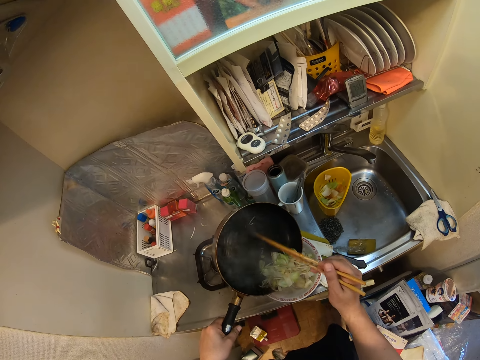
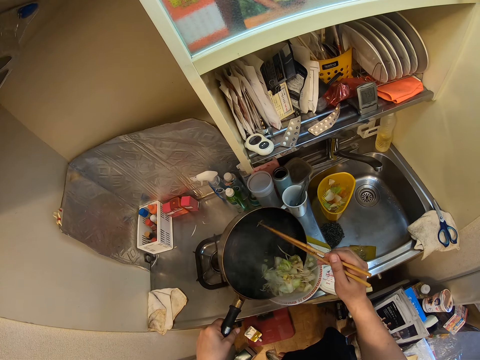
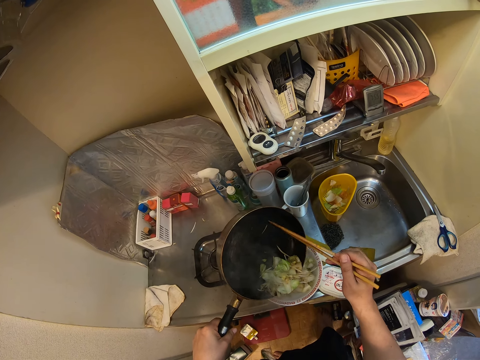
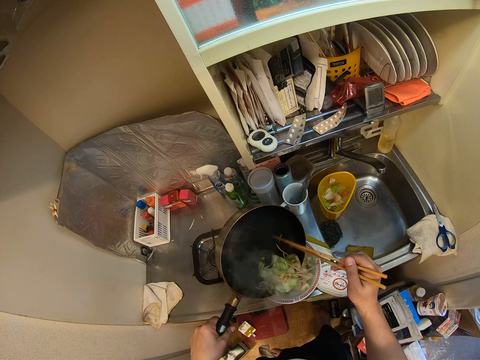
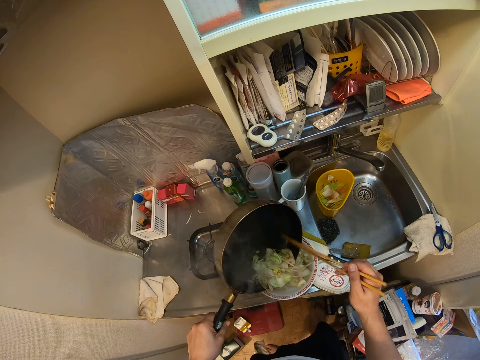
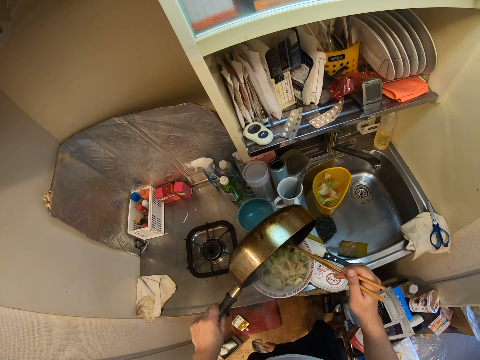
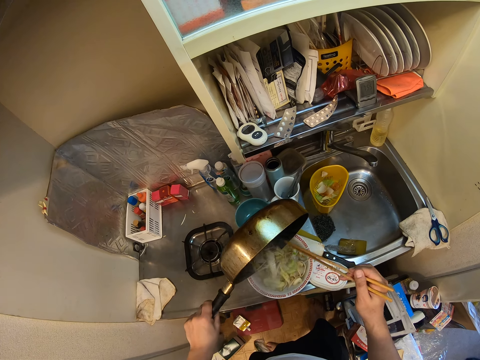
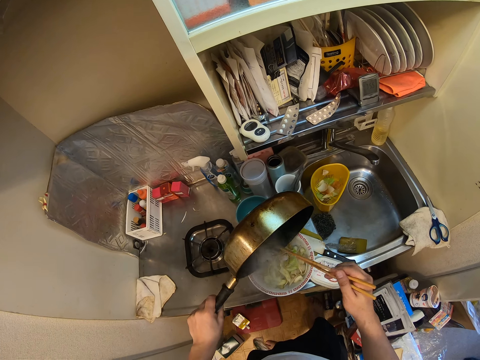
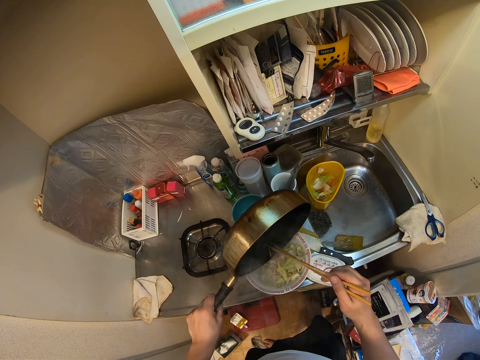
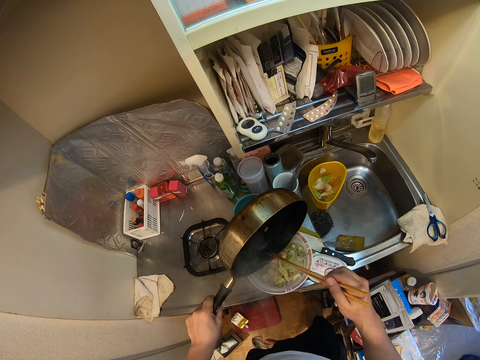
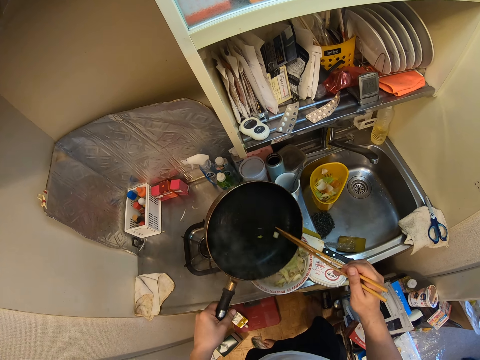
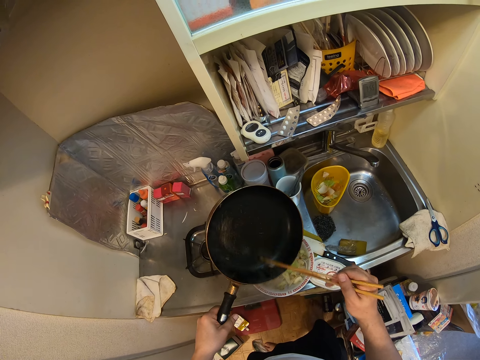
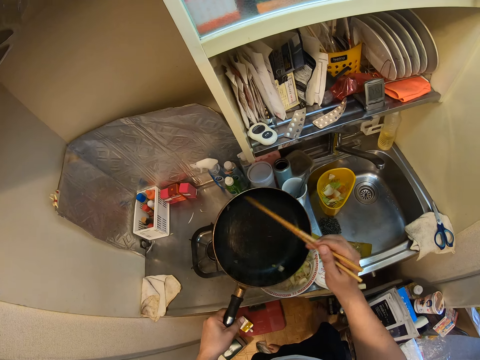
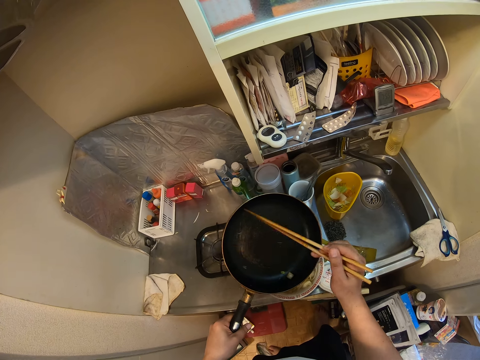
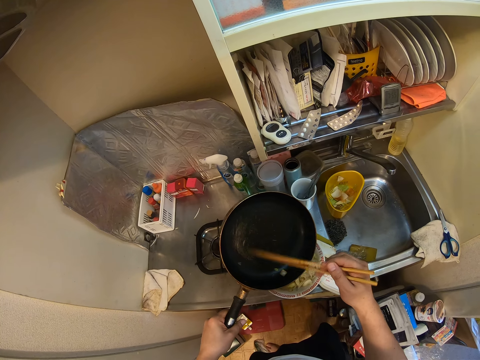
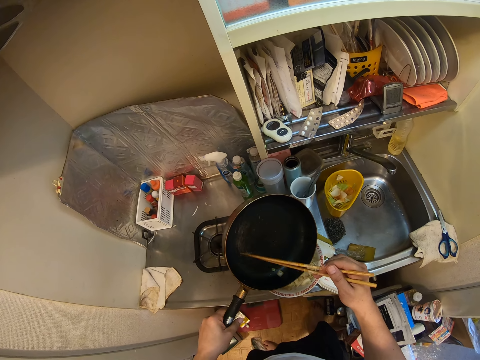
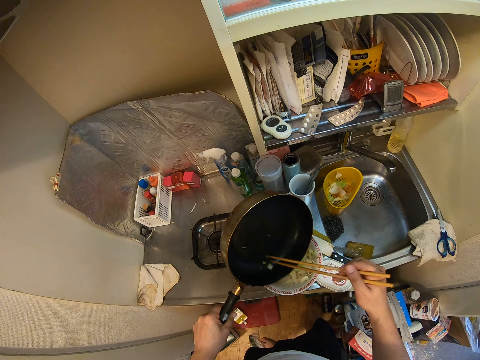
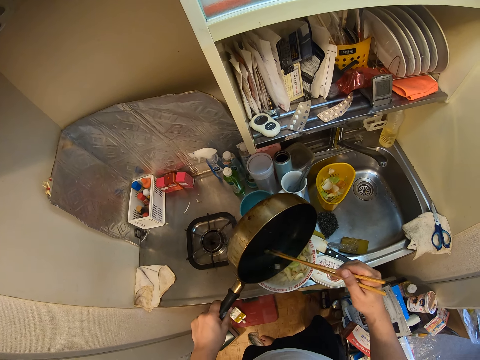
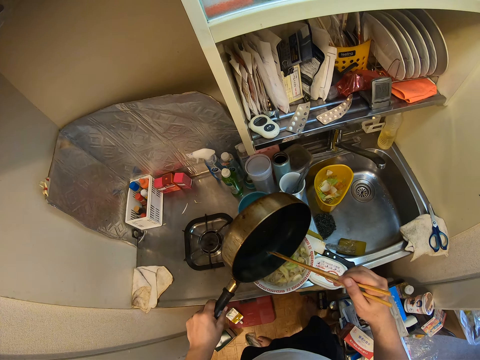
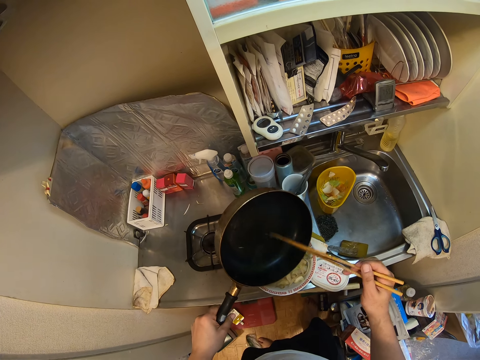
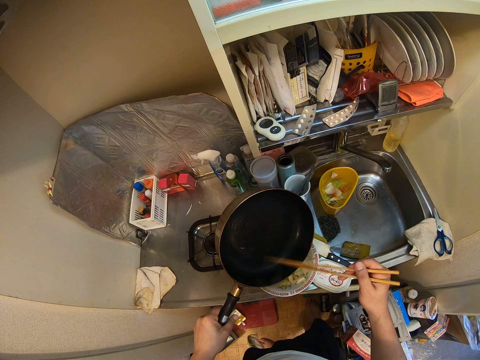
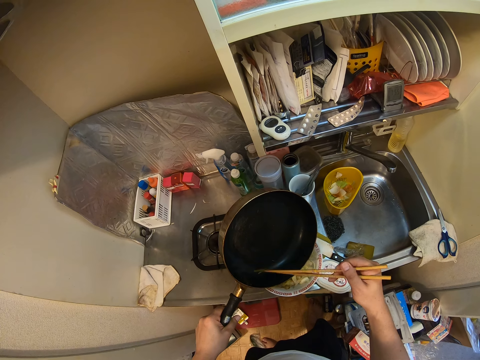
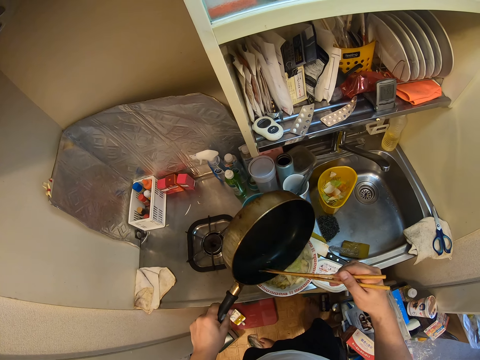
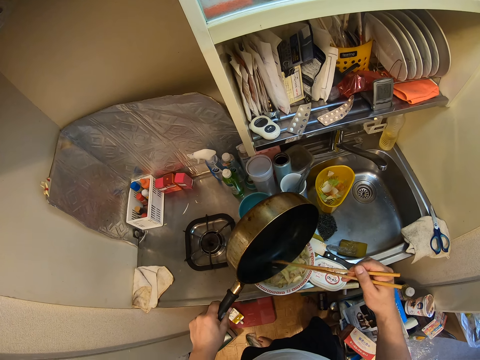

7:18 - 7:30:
The camera wearer hits the pan with the stick. They pour the vegetables in the dish.

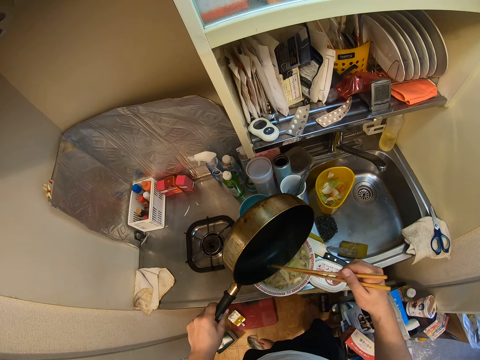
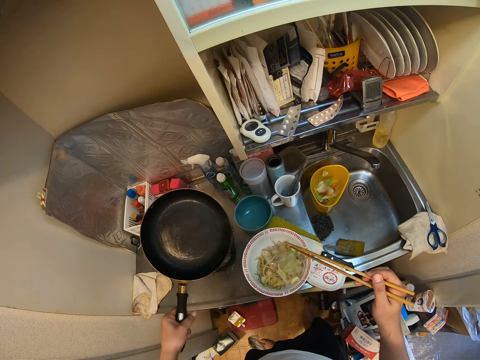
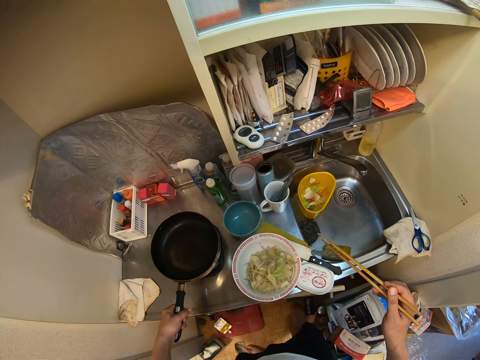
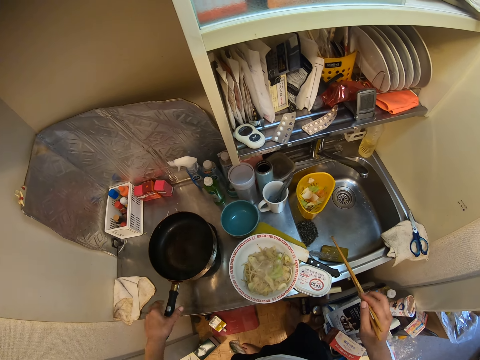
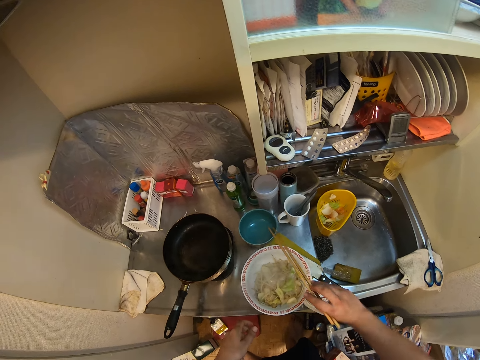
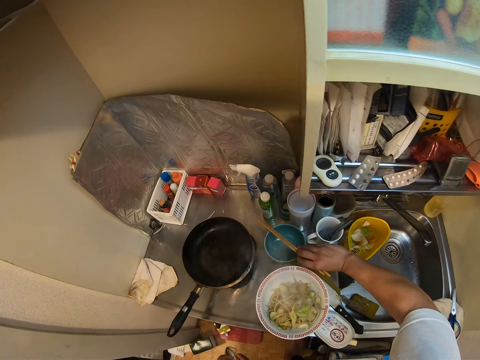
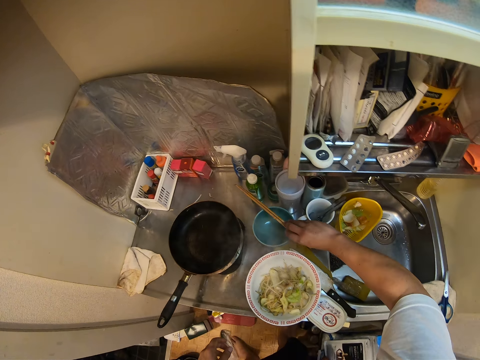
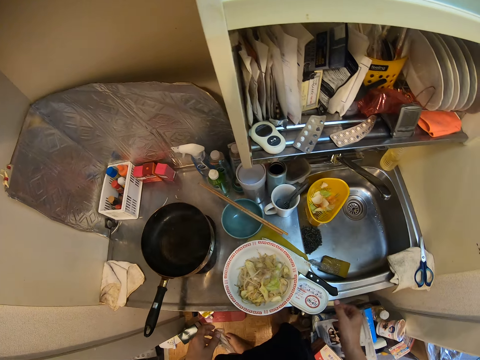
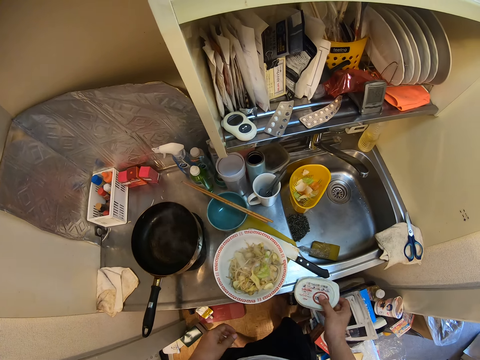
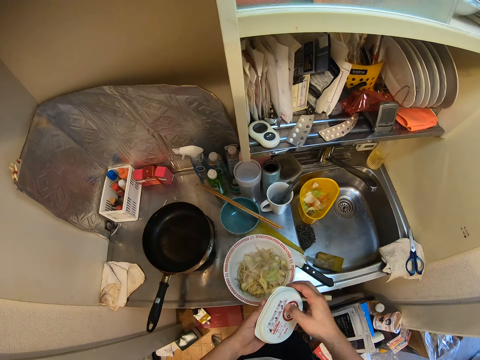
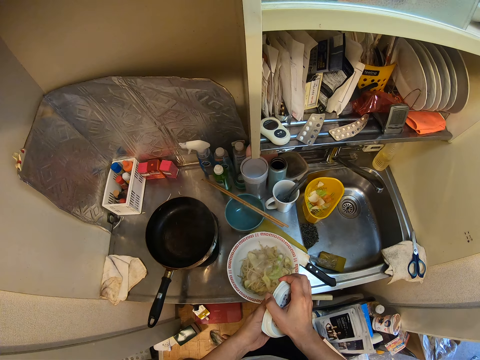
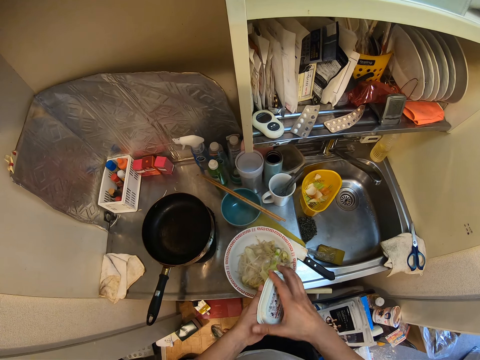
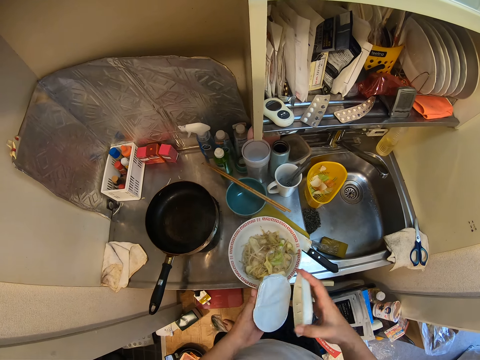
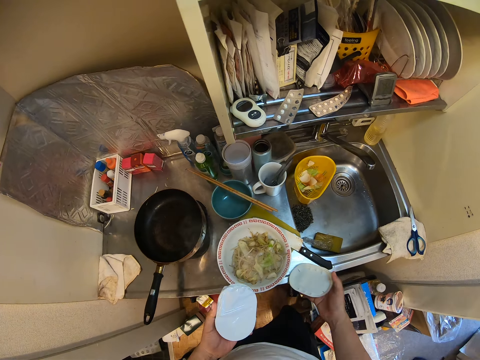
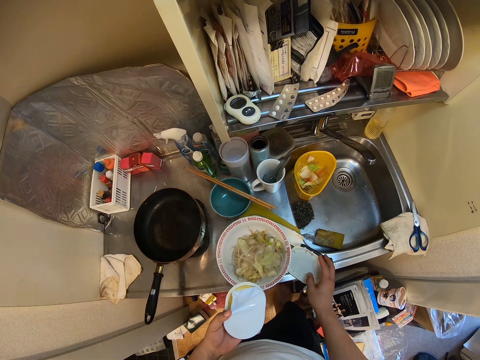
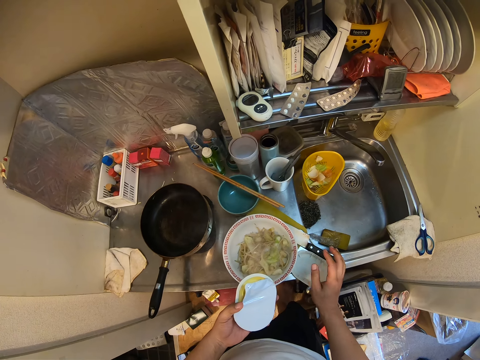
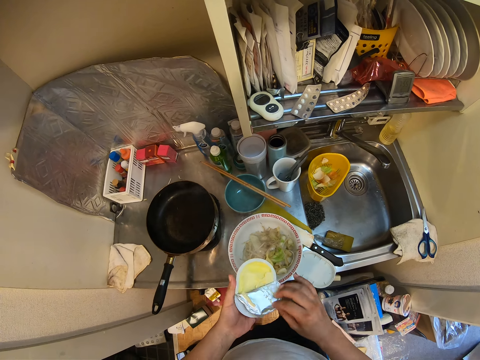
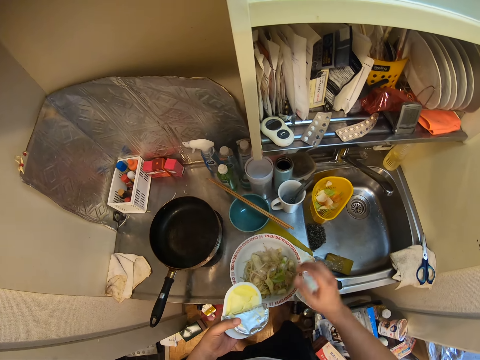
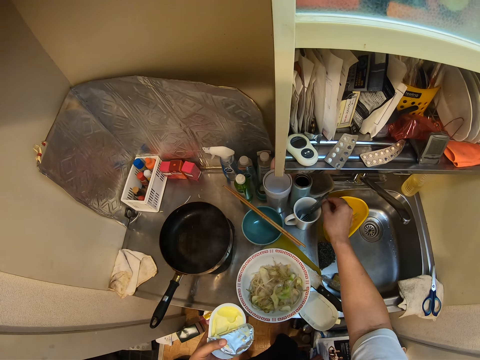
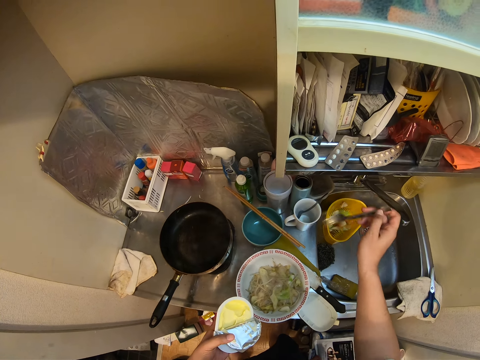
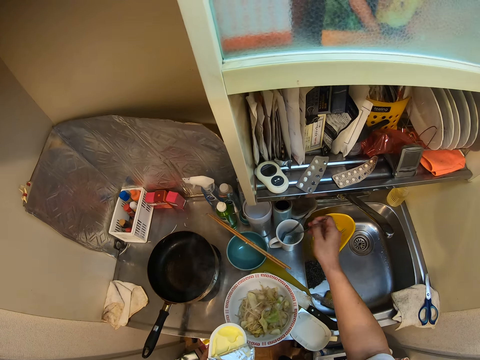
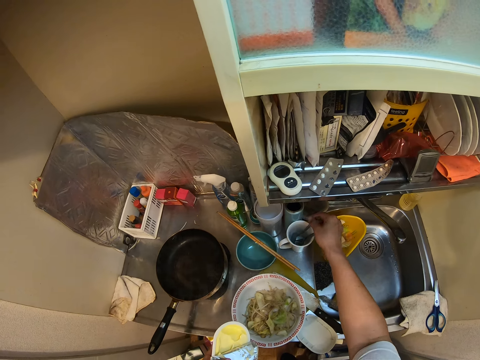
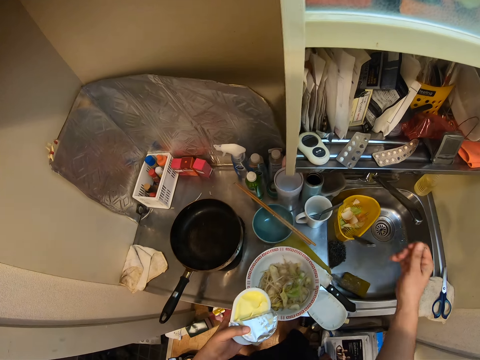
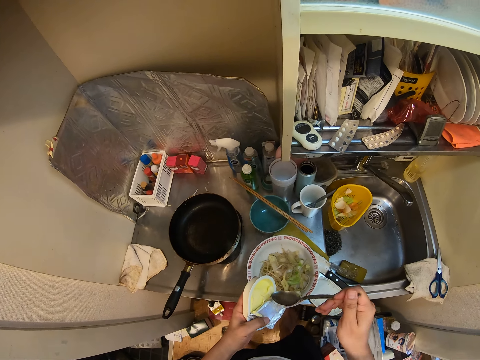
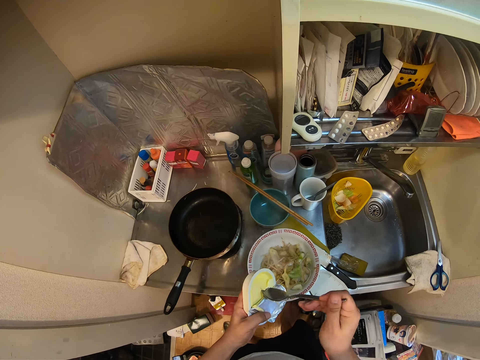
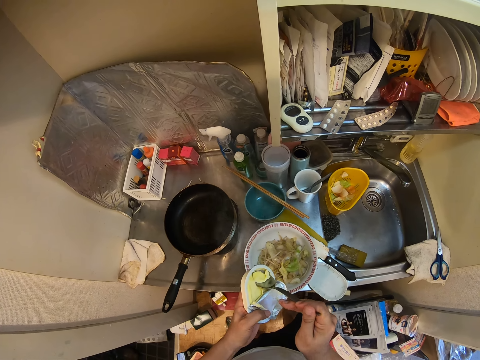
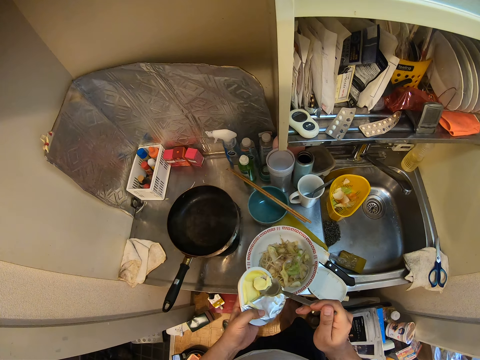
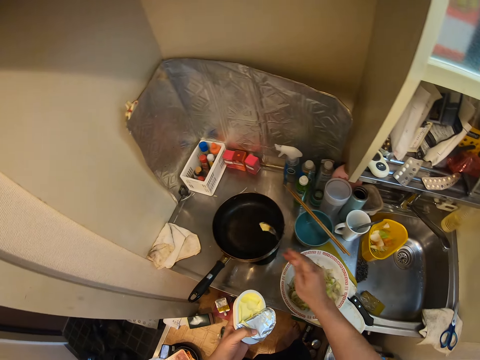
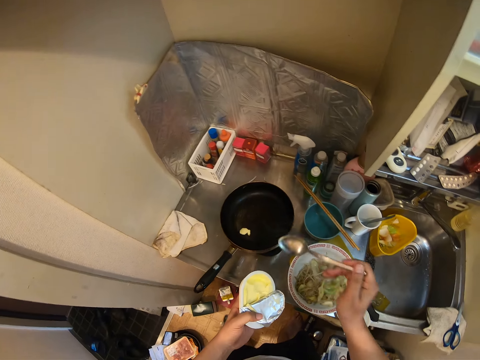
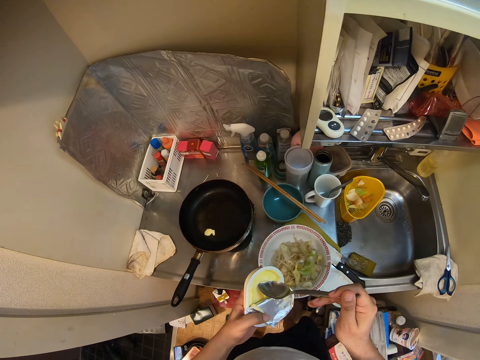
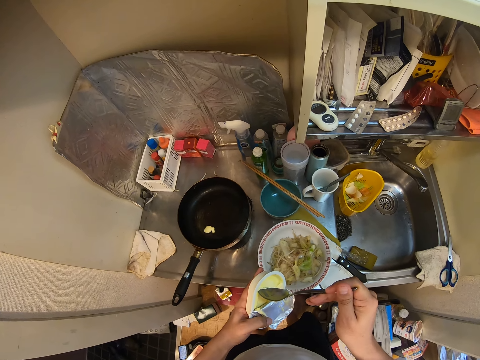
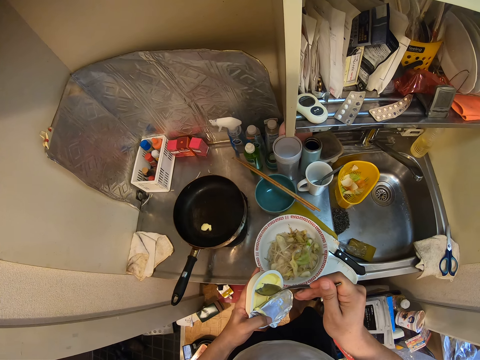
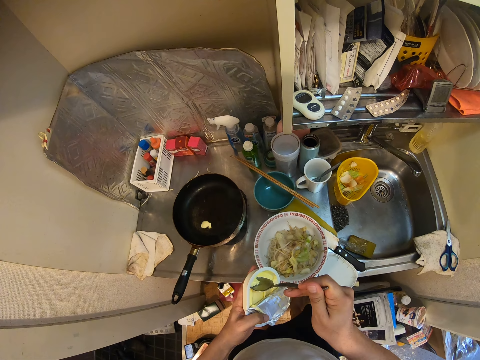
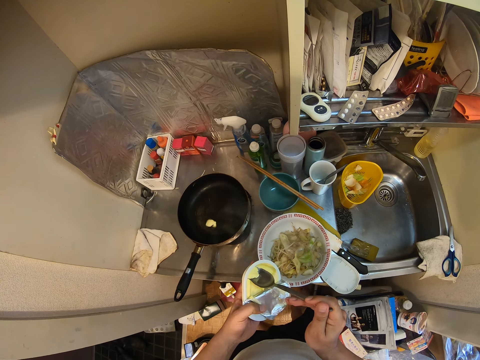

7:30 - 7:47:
The camera wearer puts the frying pan on the gas. They drop the chopsticks. They pick up the butter. They open the butter. They put the cover down. They open the foil cover. They pick up a spoon. They return the spoon. They take some butter with the spoon. They put some butter into the frying pan with the spoon.
